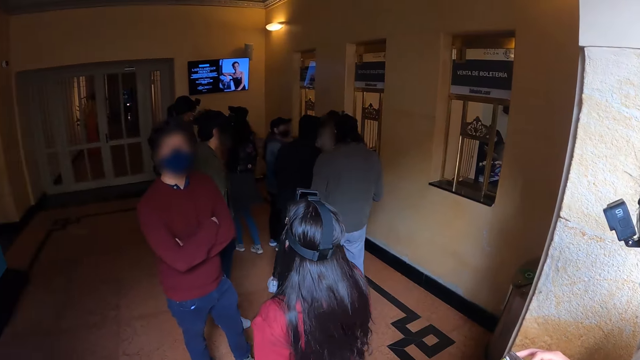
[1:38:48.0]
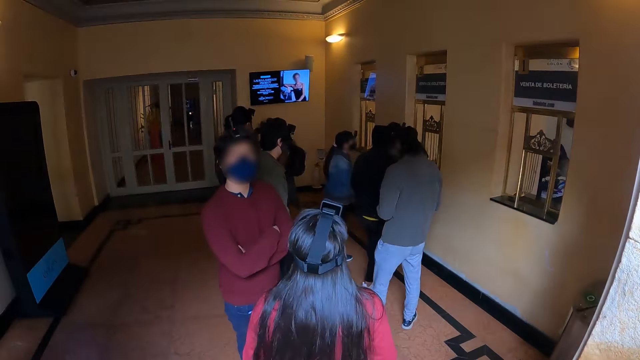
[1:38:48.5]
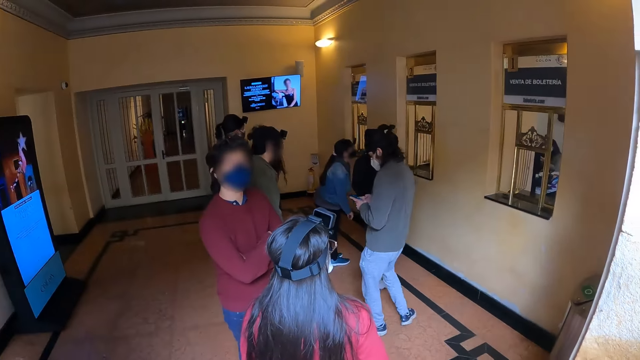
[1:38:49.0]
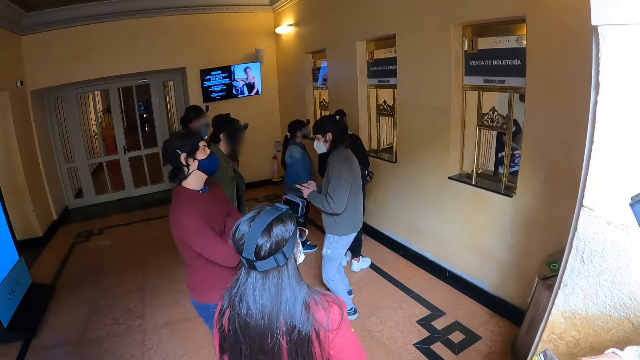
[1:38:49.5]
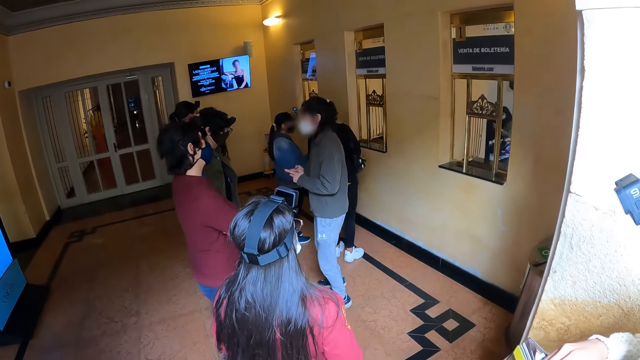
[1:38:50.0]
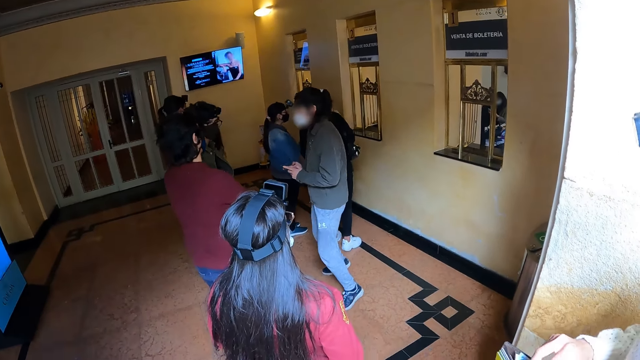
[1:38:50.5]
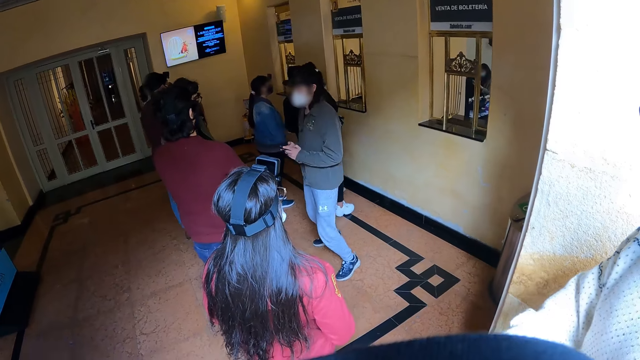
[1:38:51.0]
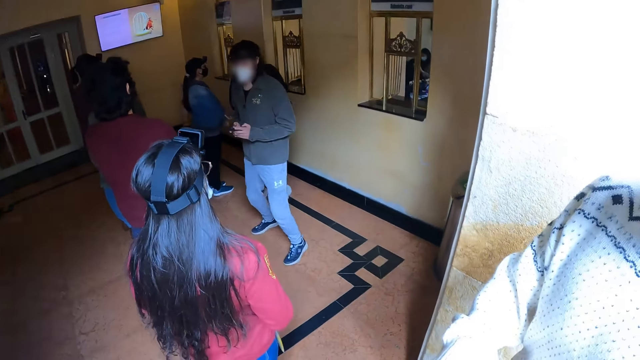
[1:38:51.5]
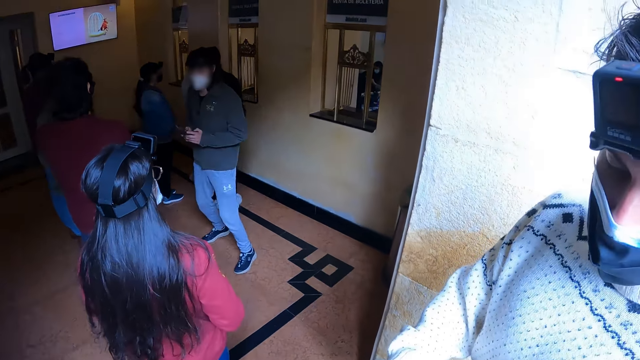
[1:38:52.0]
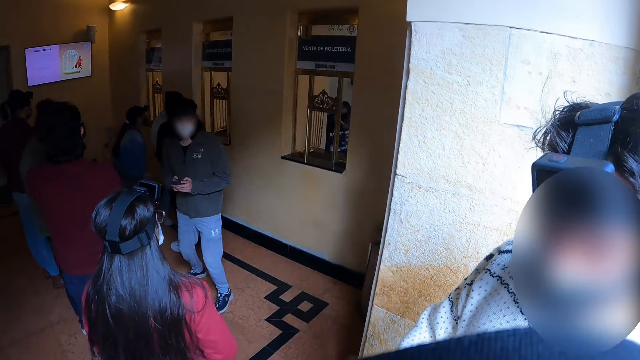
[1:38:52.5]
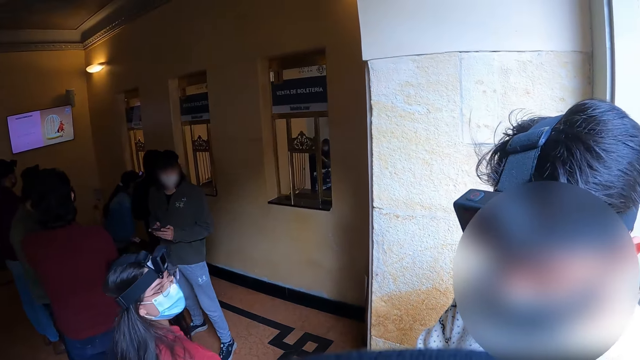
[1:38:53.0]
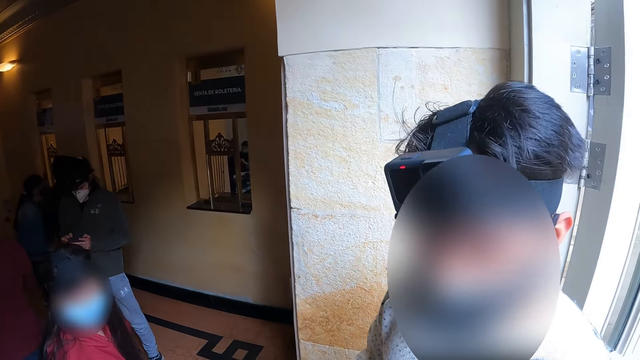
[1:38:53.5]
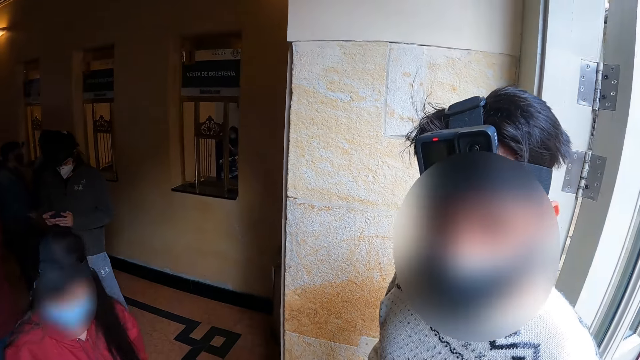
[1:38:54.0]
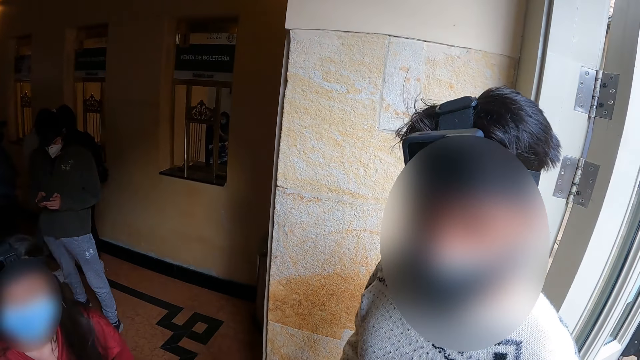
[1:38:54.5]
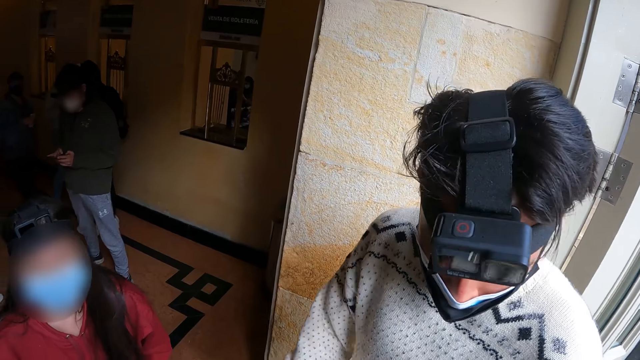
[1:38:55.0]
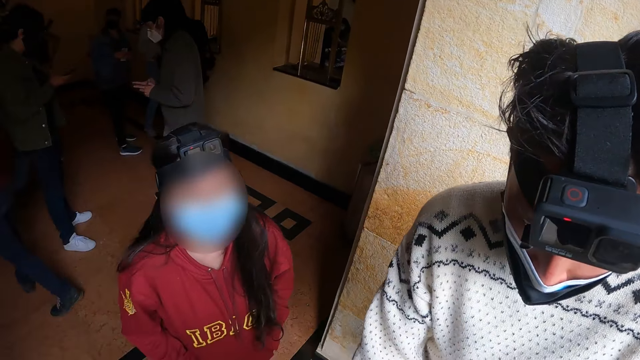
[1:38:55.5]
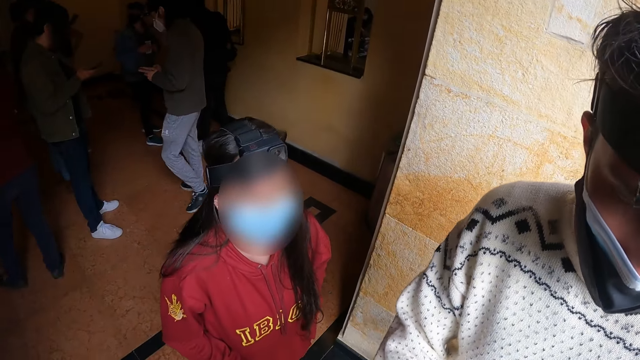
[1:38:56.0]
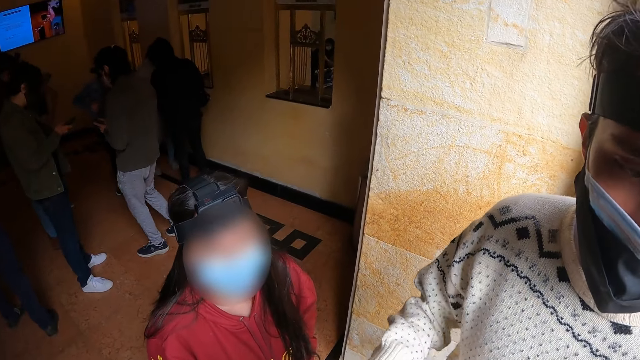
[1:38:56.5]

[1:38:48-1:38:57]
The camera wearer looks into the room. They look at a person and talk to the person.

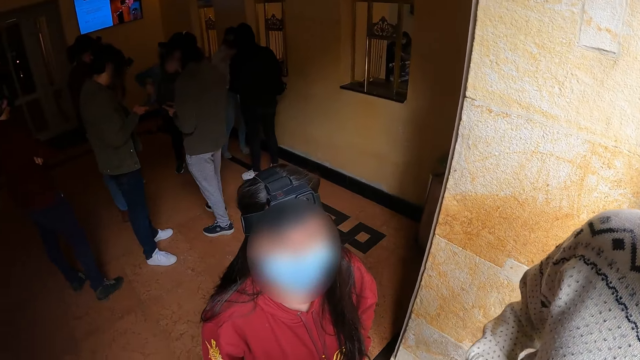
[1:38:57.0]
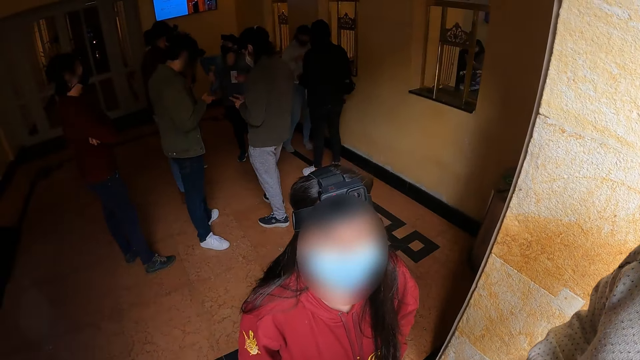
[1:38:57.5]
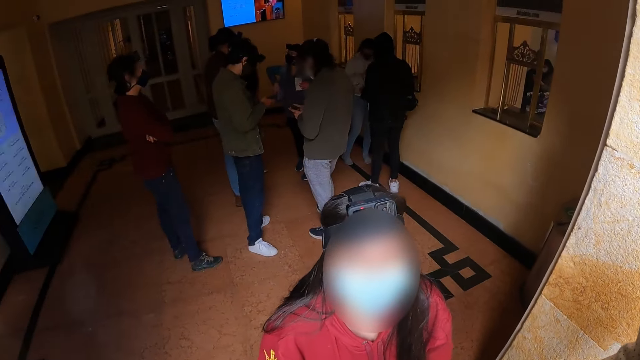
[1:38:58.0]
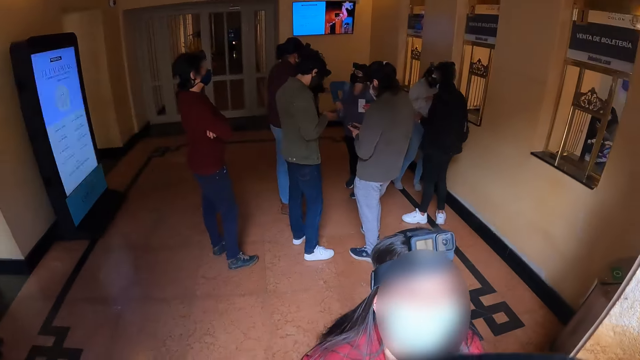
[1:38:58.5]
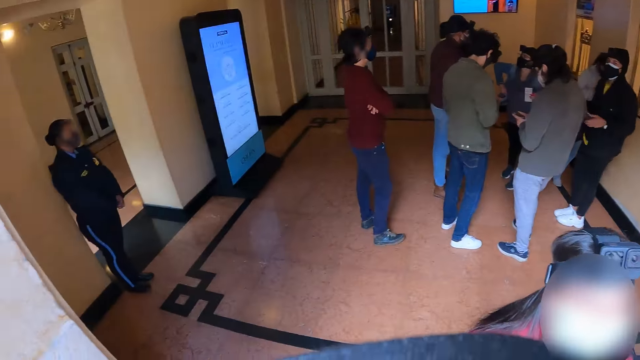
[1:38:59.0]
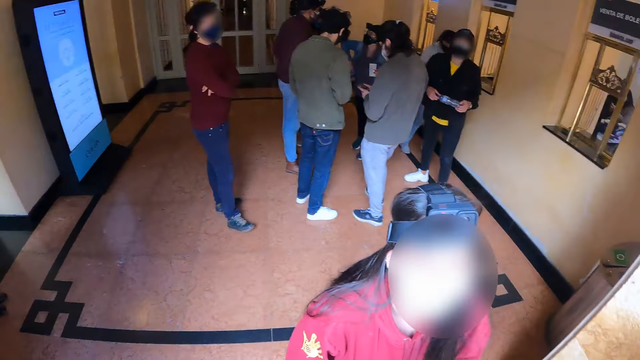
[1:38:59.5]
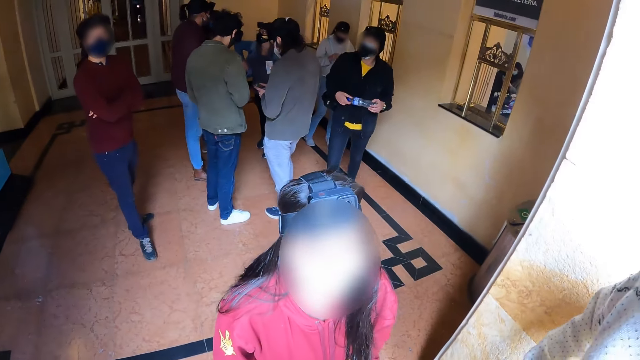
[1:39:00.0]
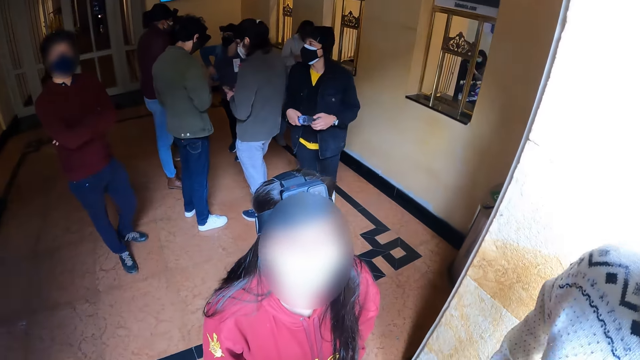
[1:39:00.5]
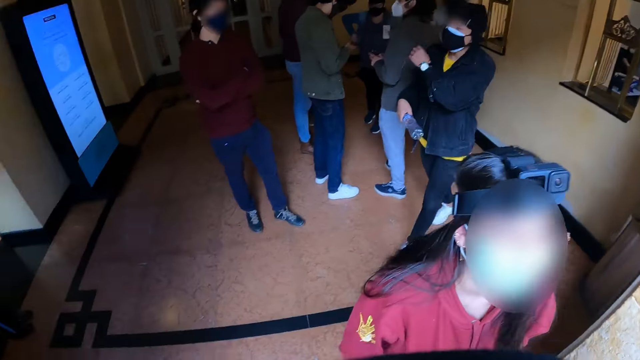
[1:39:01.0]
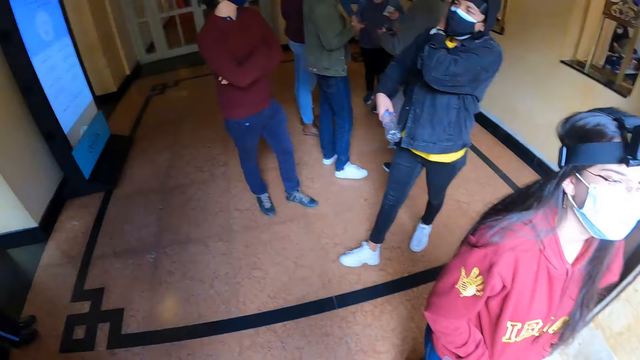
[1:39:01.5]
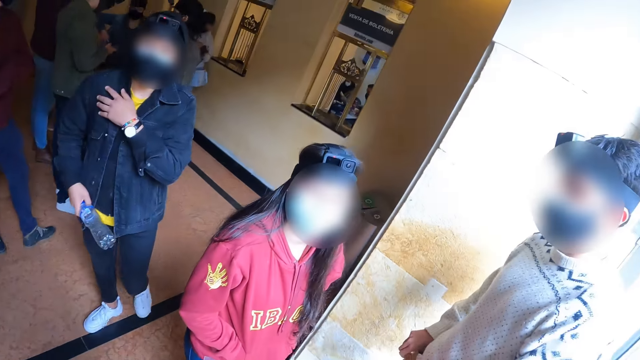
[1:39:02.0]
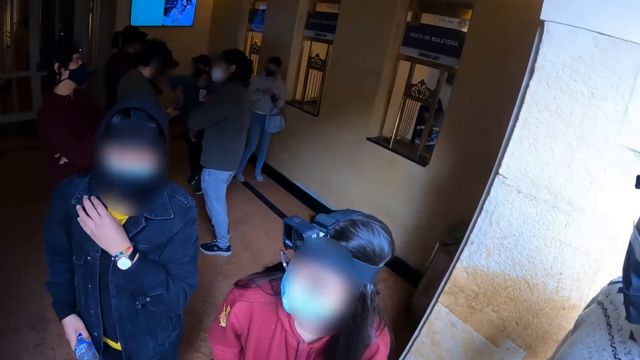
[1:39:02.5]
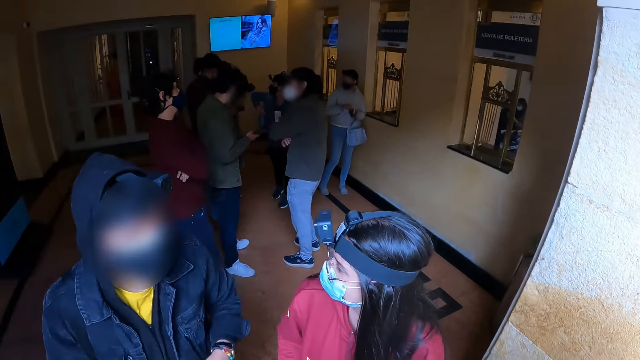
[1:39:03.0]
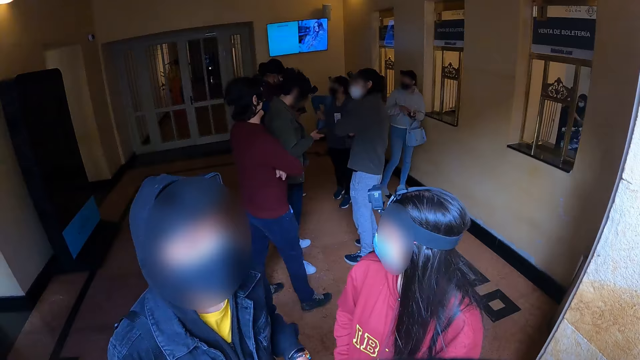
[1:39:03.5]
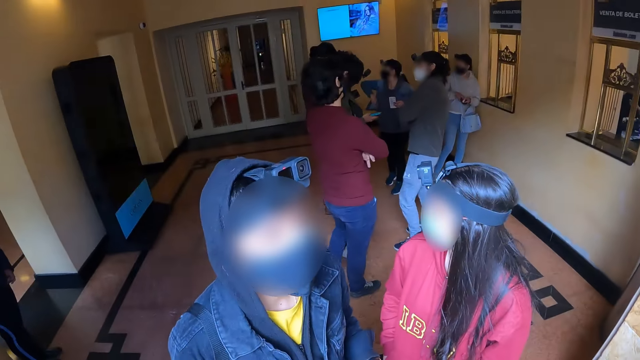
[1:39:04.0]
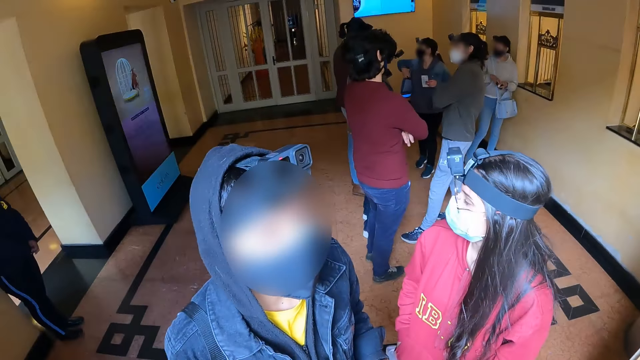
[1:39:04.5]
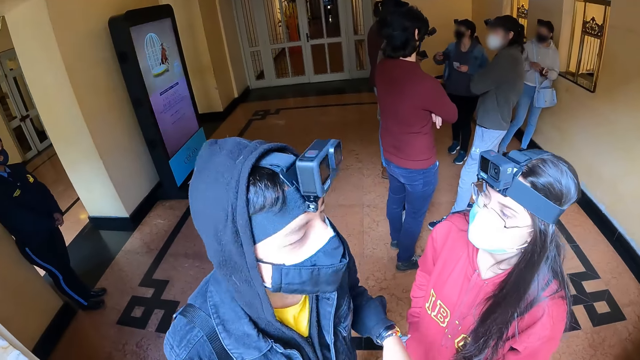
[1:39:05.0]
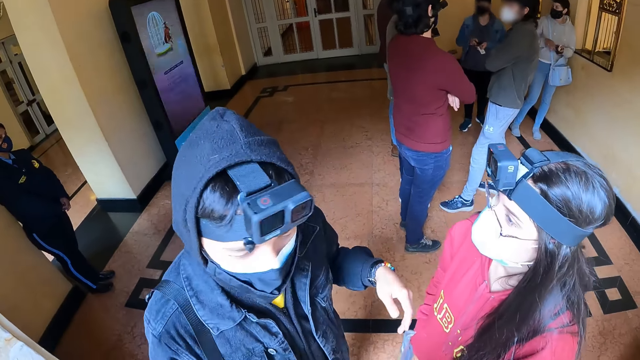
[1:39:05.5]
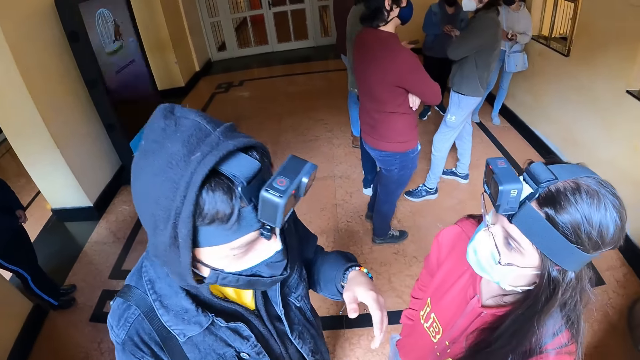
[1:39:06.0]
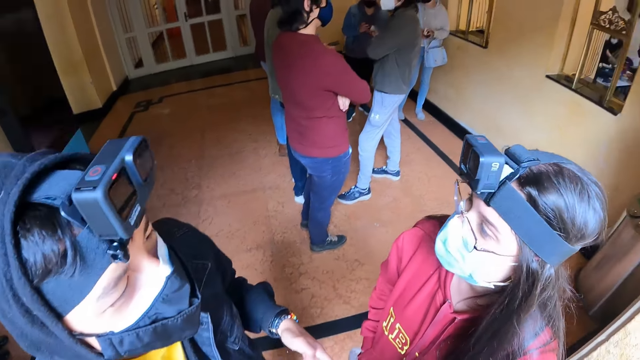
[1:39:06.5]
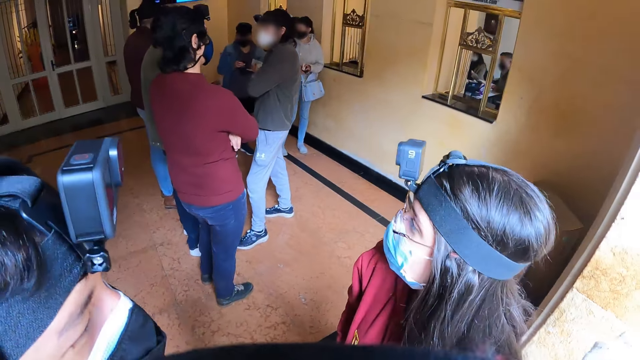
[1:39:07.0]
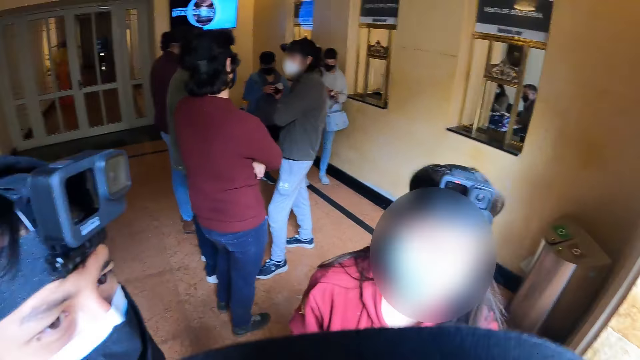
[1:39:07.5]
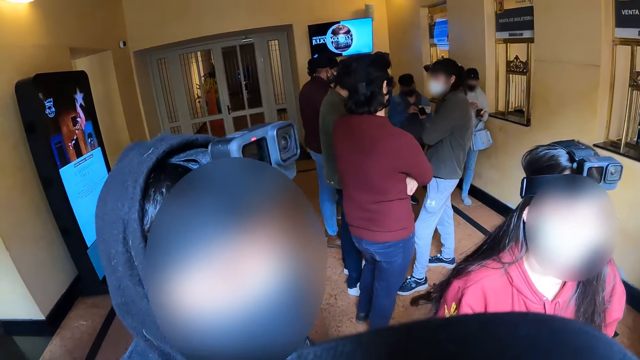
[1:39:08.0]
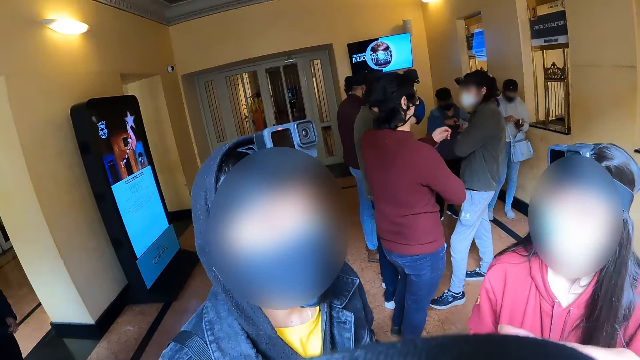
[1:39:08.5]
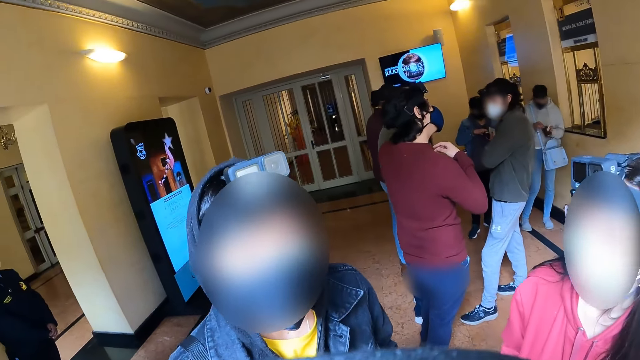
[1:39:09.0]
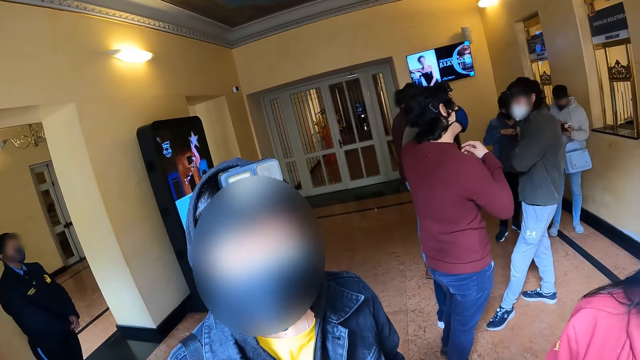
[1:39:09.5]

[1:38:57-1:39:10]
The camera wearer looks at a person. They look around the room. They look at the person. They look at the person and another person talk. A person communicates to a person and another person.
